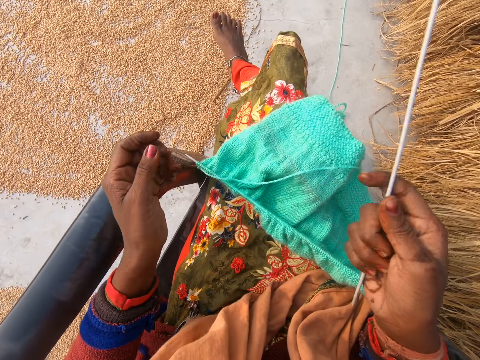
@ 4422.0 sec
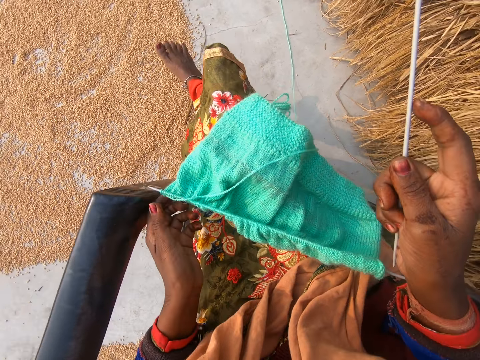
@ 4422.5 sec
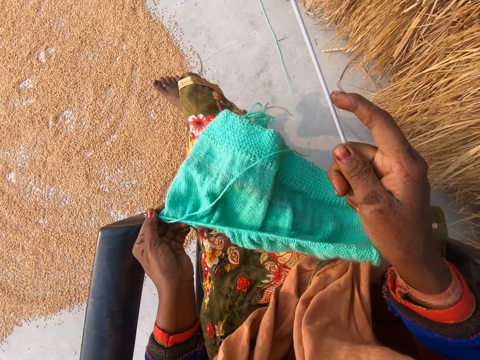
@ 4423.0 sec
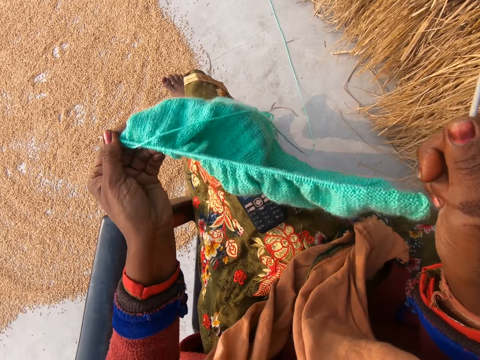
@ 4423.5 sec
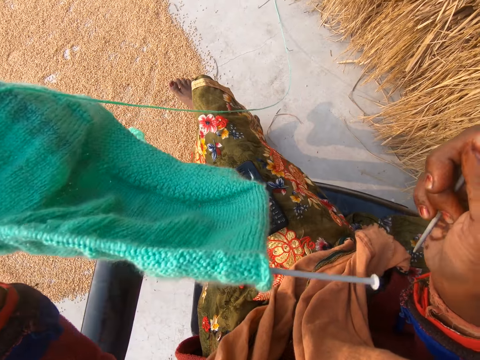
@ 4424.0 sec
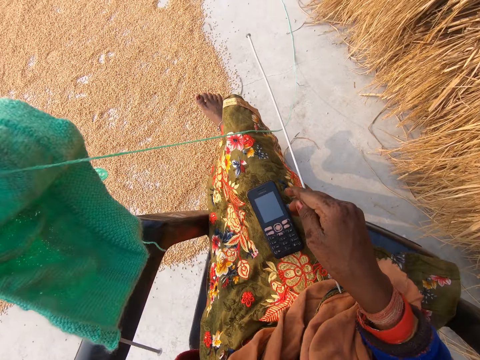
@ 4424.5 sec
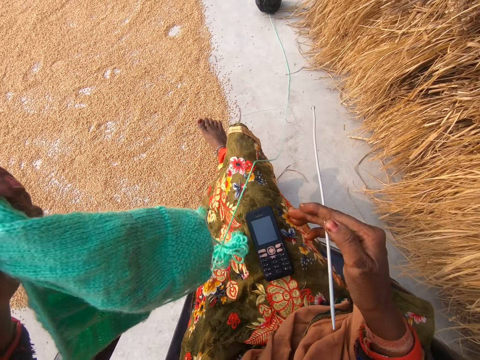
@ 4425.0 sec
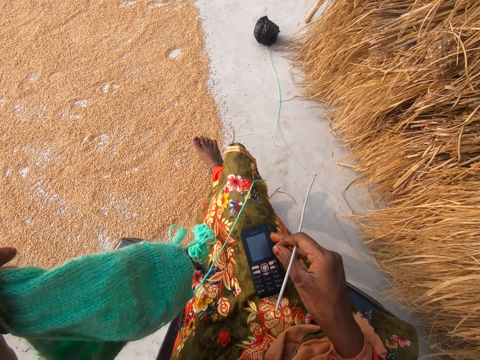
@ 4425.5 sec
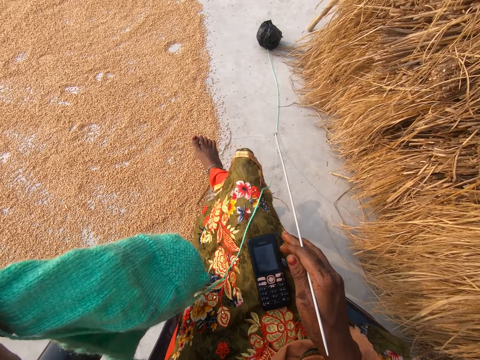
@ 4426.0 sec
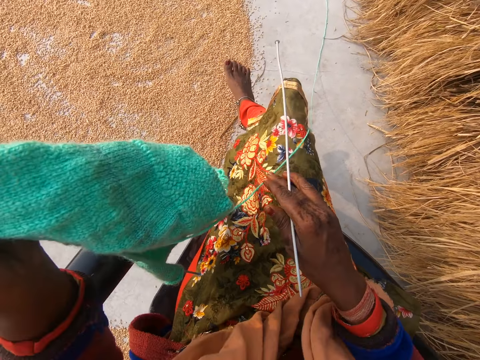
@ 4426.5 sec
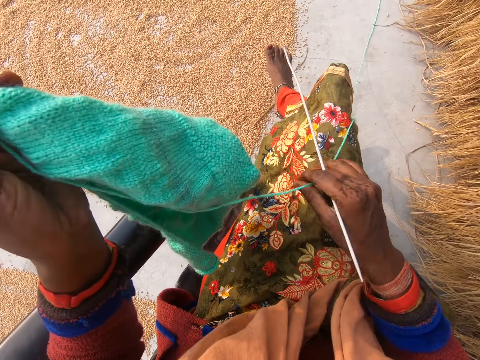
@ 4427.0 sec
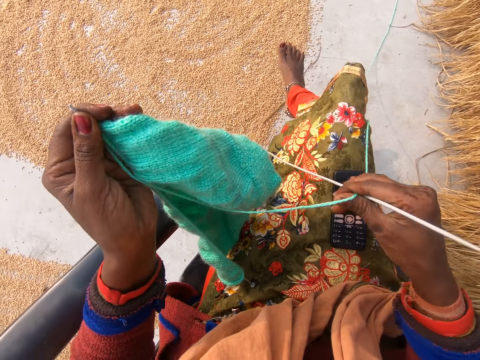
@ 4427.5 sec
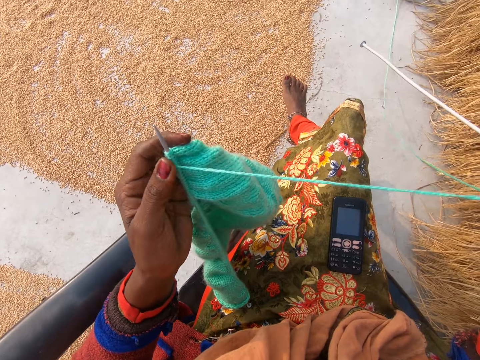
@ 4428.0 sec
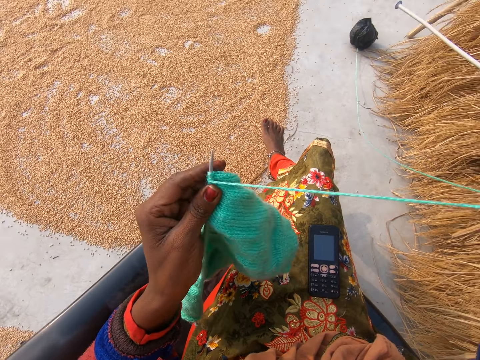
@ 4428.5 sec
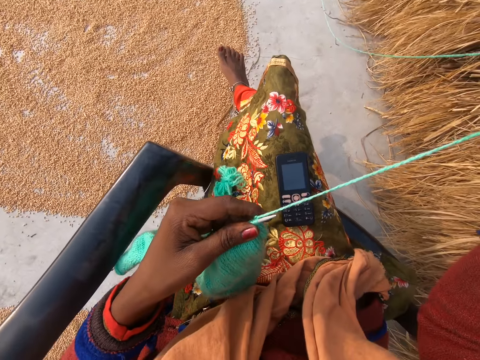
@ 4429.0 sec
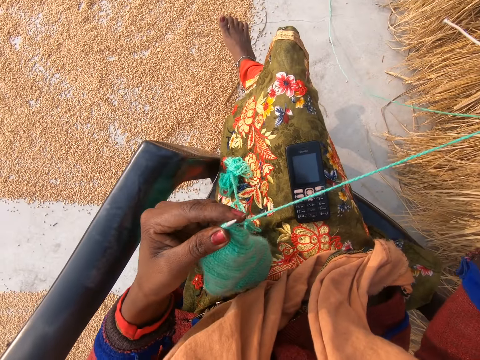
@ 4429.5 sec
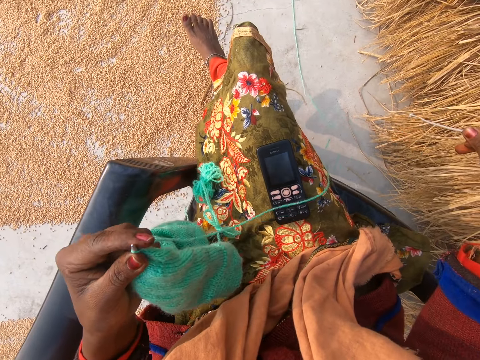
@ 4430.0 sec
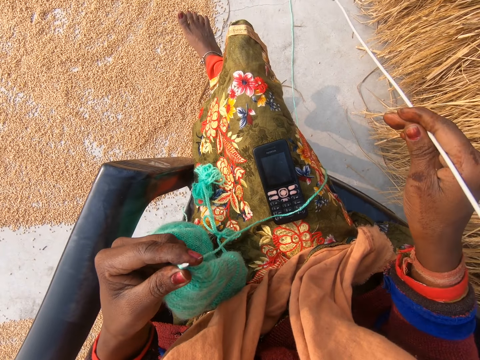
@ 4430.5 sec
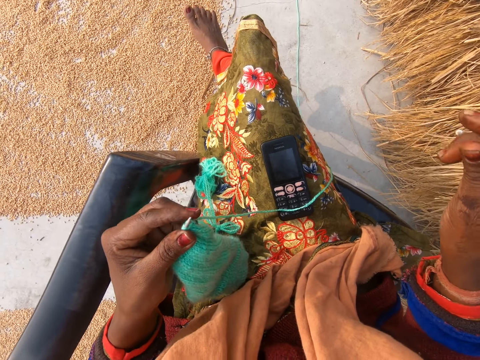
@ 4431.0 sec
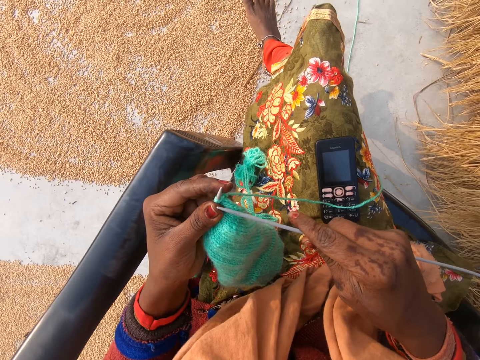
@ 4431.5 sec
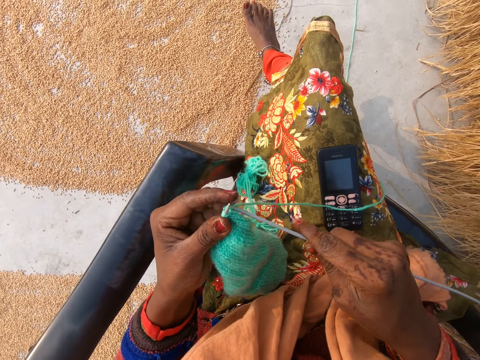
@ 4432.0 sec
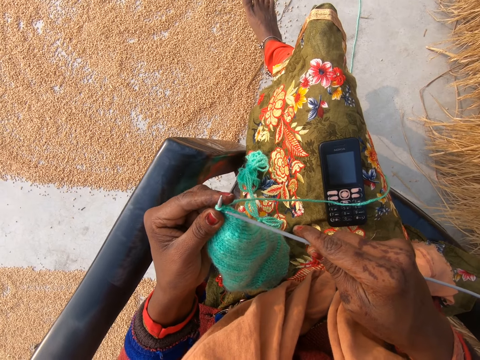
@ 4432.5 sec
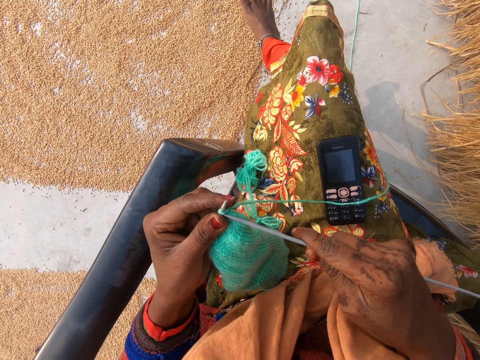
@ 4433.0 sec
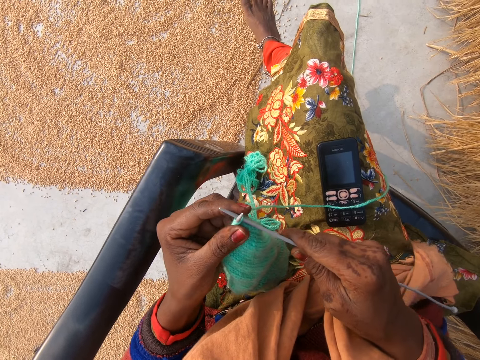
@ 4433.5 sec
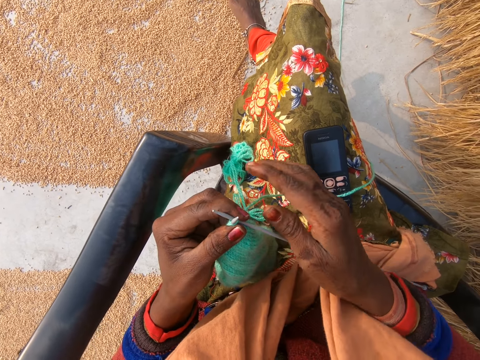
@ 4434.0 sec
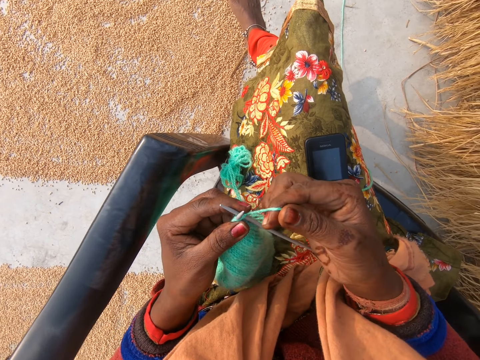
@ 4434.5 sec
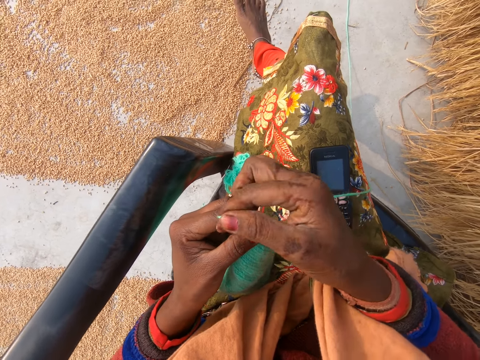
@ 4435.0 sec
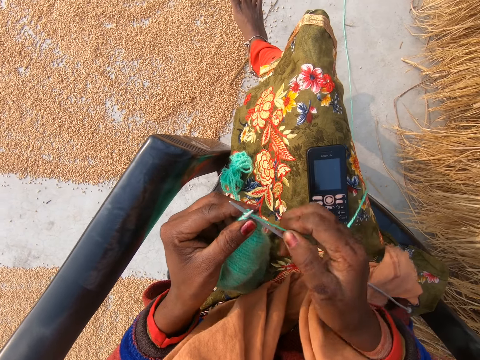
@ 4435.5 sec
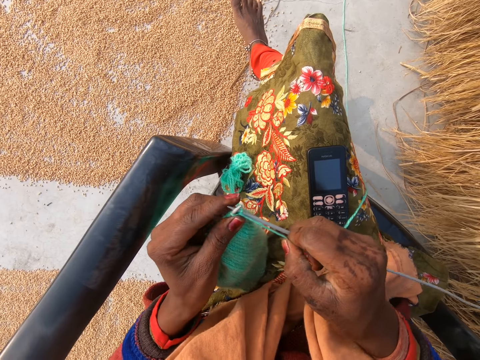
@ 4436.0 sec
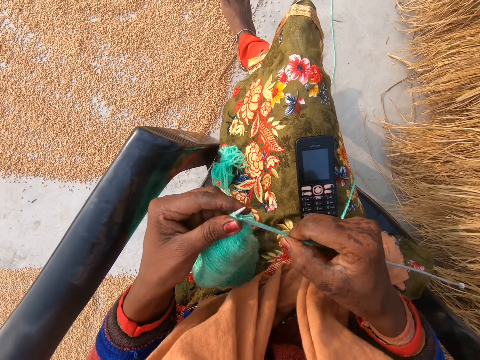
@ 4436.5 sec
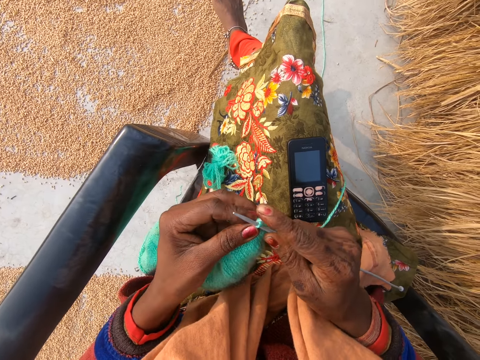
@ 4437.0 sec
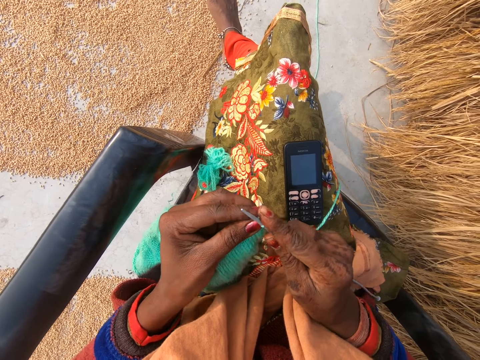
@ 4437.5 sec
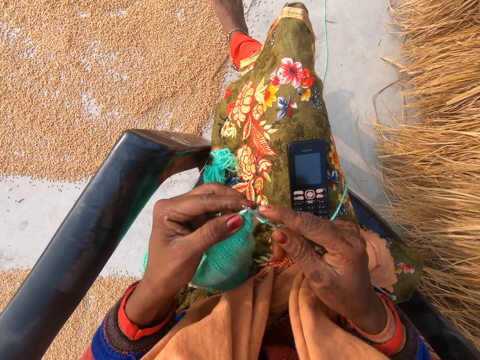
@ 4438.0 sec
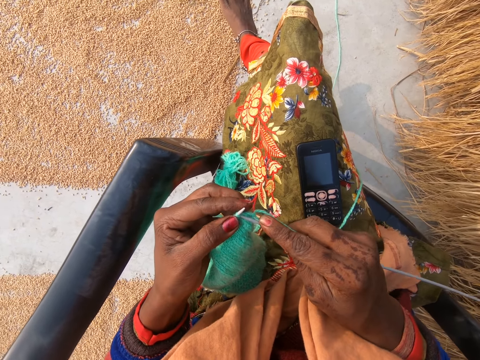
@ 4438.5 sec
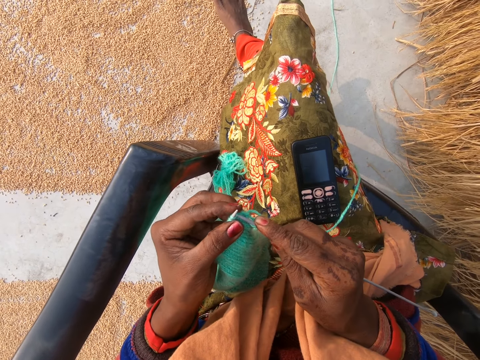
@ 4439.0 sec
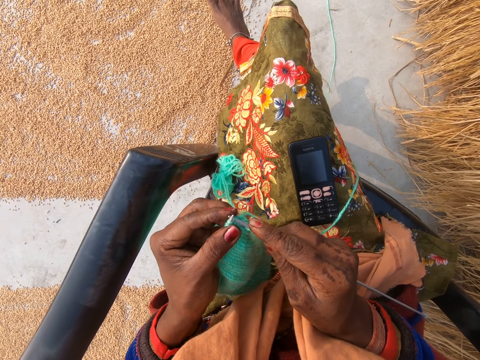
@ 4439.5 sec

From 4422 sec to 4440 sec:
The camera wearer picks up the crochet on her leg with her left hand. She positions the phone on the lap. She pulls the yarn. She adjusts the yarn with her right hand. She crochets with the yarn in her hand with a crochet hook.

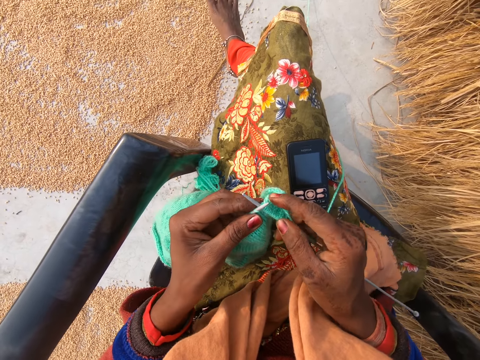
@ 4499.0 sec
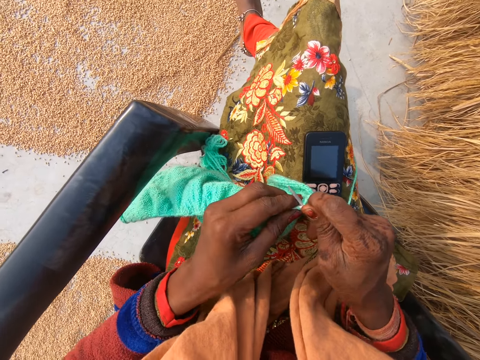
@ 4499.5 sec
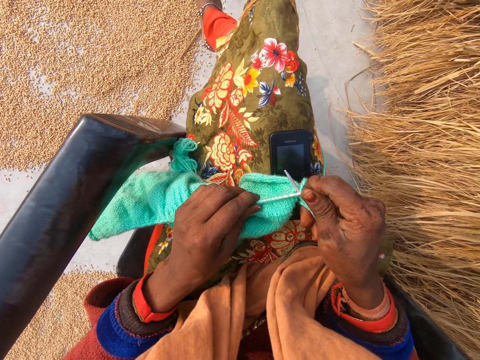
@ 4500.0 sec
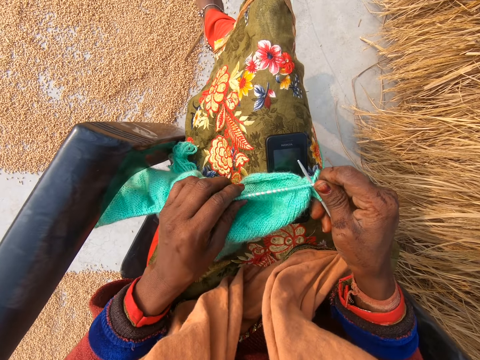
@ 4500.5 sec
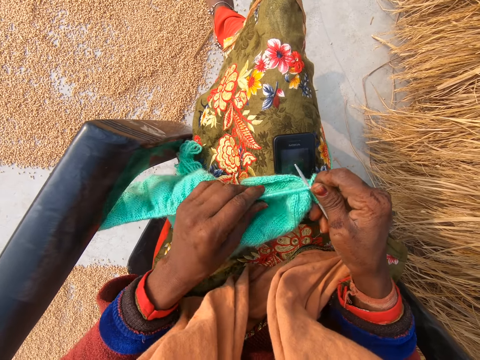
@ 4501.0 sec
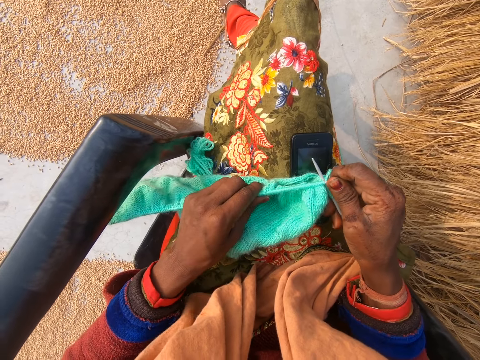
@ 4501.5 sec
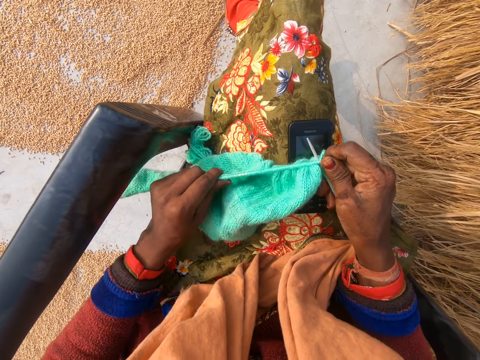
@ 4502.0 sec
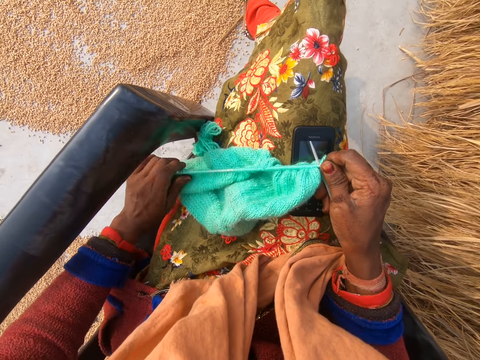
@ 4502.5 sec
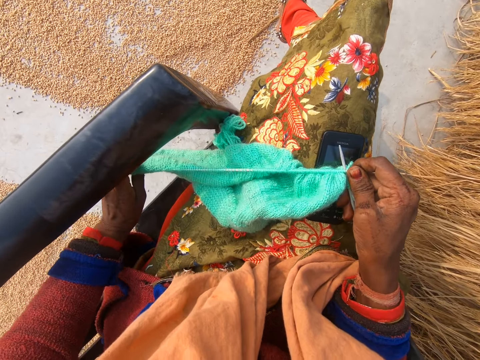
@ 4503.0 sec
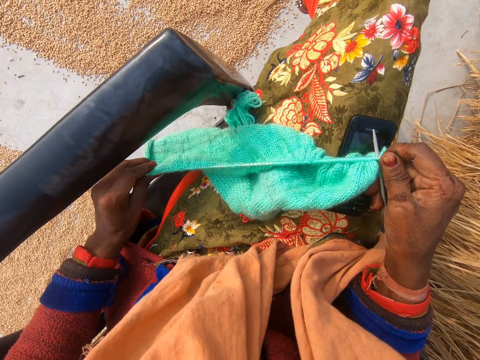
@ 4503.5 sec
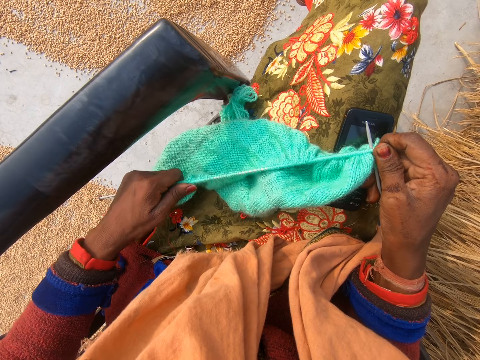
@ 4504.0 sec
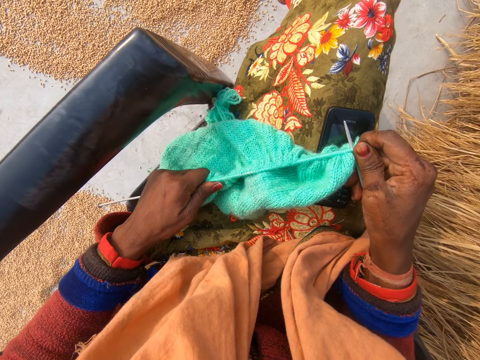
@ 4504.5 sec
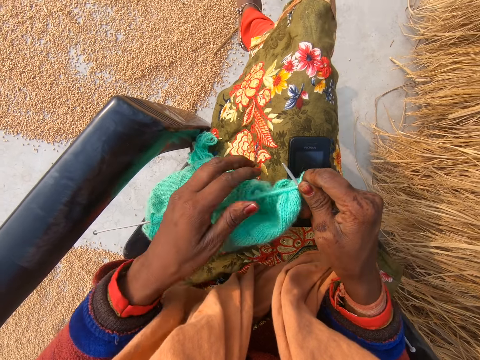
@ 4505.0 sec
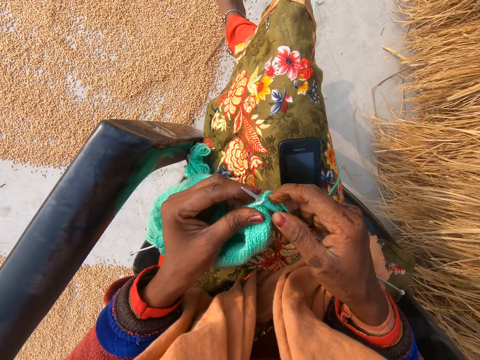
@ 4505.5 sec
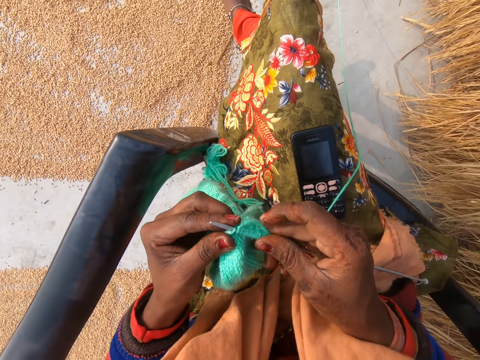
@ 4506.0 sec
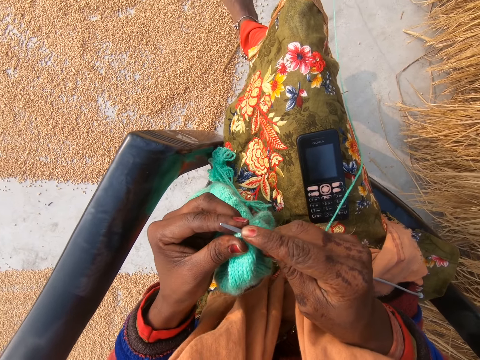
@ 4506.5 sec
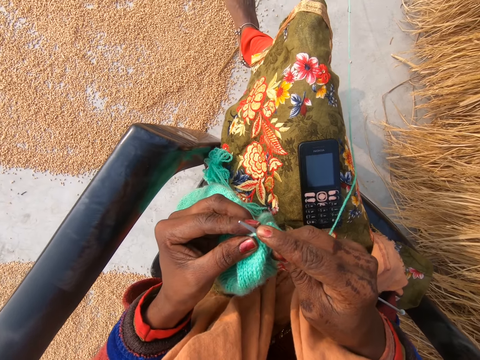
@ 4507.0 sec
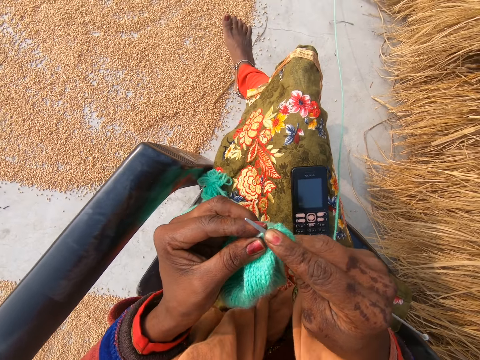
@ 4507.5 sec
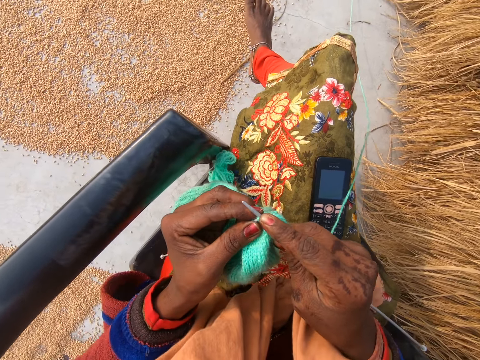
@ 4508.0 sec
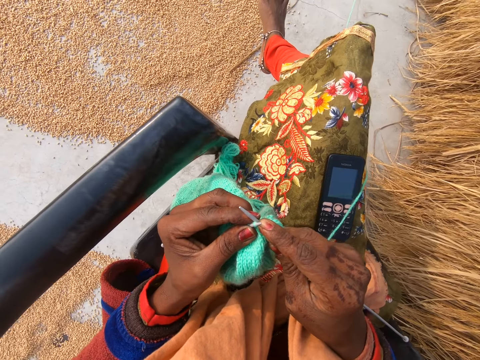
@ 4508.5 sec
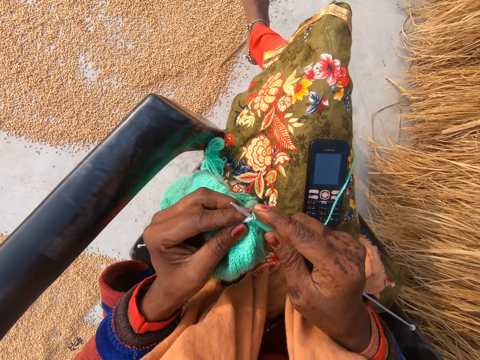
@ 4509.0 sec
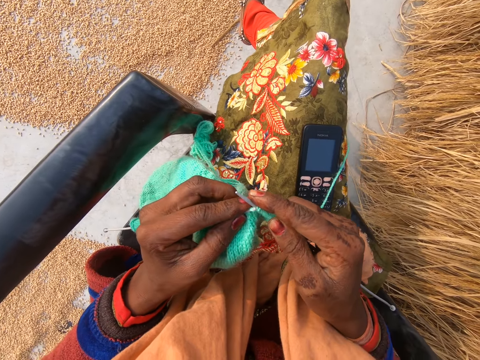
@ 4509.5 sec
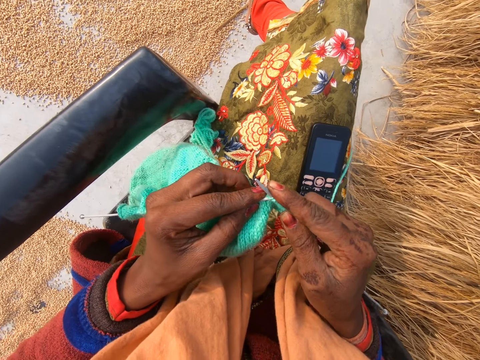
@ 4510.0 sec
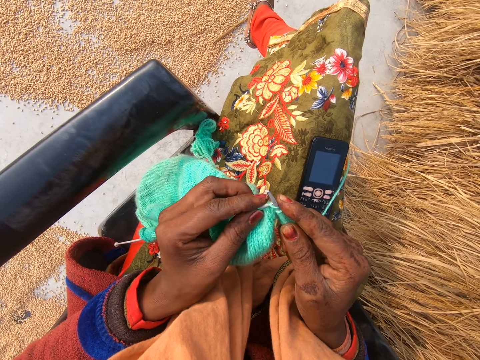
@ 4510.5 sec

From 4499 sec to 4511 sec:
The camera wearer adjusts the crochet in her hand.
